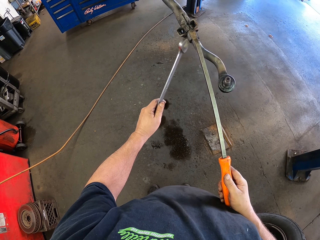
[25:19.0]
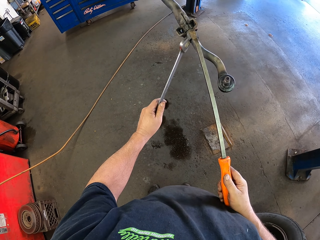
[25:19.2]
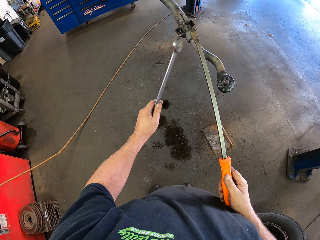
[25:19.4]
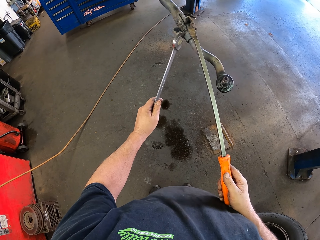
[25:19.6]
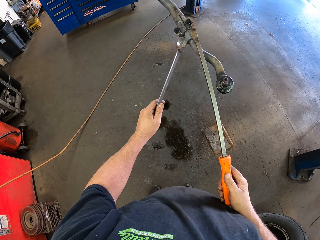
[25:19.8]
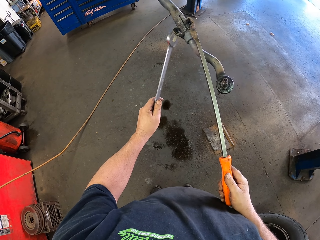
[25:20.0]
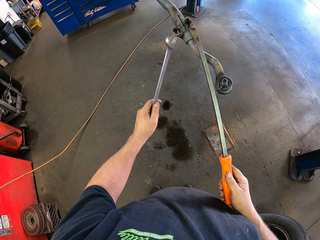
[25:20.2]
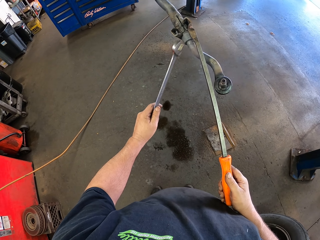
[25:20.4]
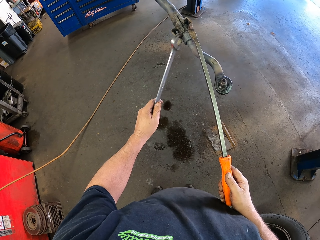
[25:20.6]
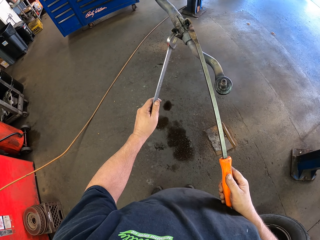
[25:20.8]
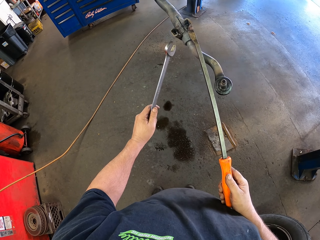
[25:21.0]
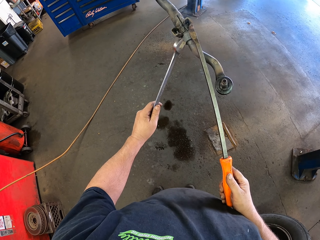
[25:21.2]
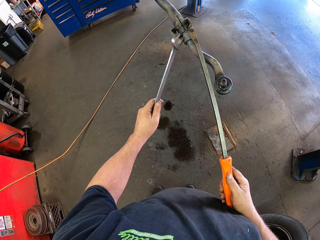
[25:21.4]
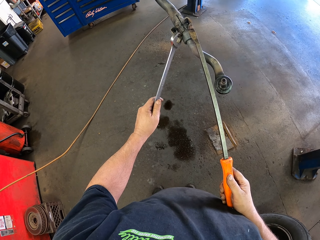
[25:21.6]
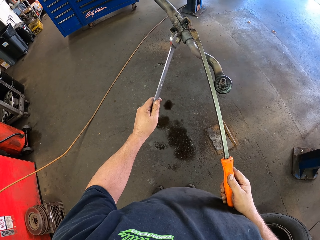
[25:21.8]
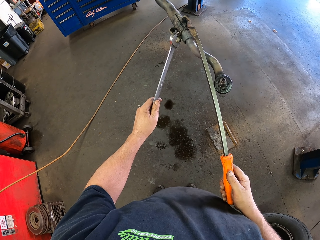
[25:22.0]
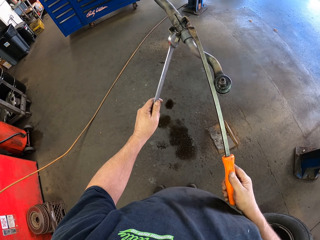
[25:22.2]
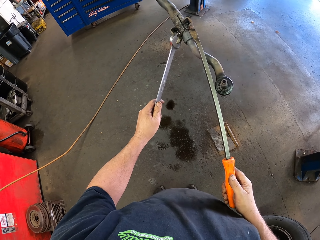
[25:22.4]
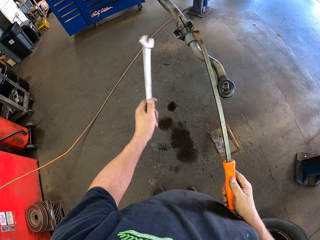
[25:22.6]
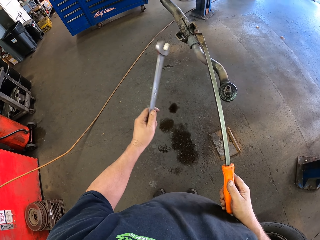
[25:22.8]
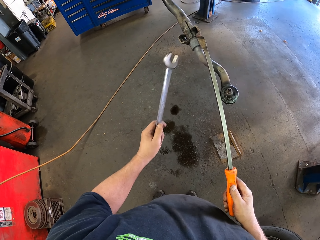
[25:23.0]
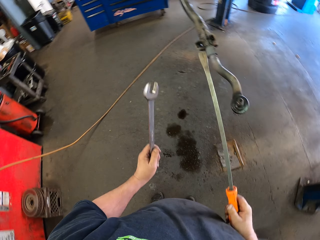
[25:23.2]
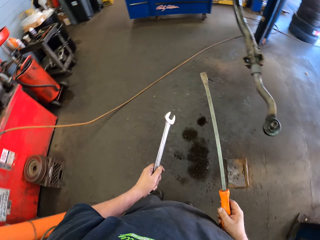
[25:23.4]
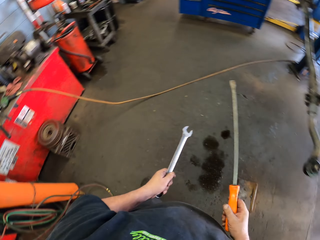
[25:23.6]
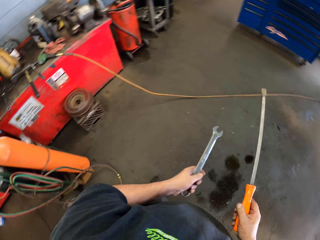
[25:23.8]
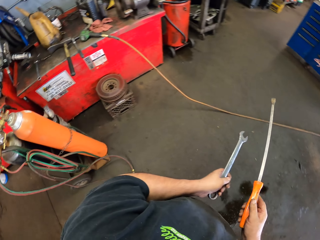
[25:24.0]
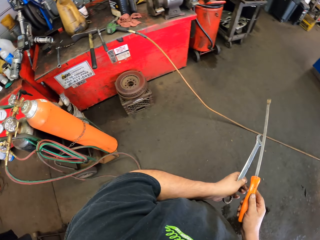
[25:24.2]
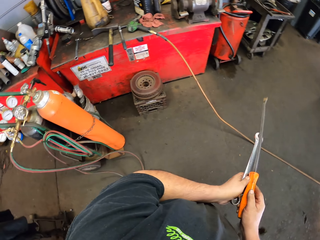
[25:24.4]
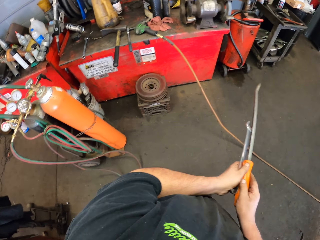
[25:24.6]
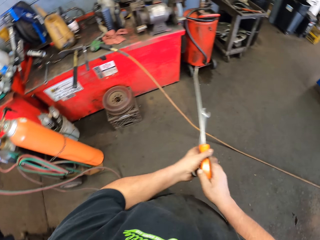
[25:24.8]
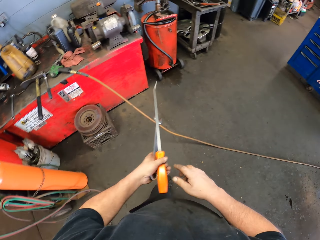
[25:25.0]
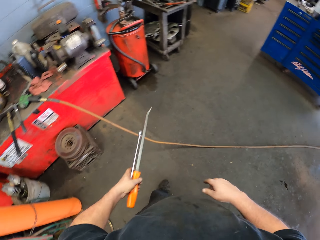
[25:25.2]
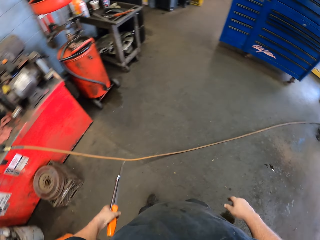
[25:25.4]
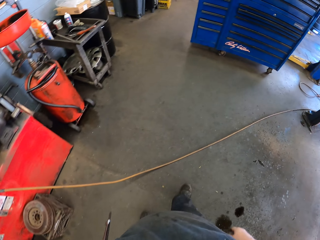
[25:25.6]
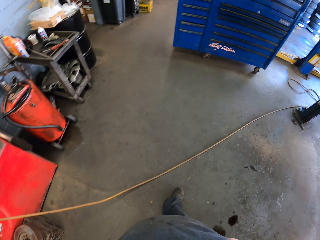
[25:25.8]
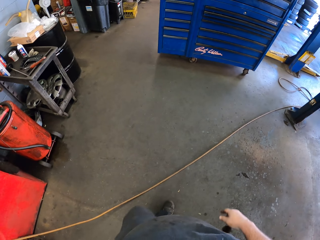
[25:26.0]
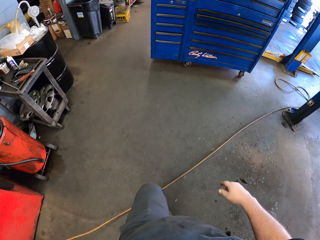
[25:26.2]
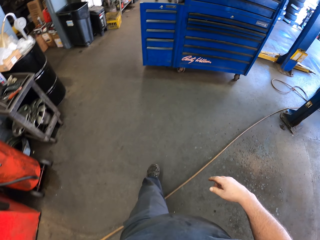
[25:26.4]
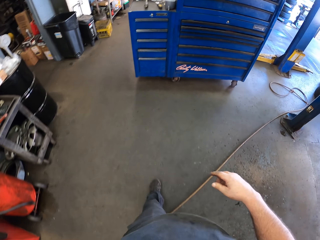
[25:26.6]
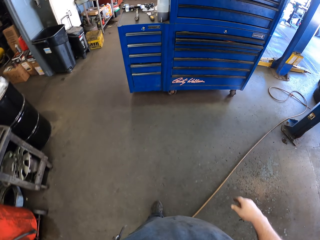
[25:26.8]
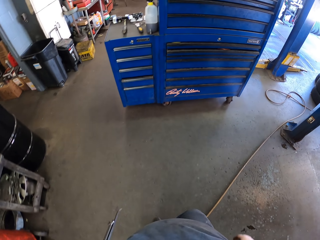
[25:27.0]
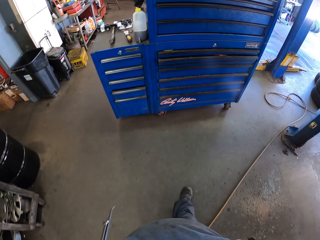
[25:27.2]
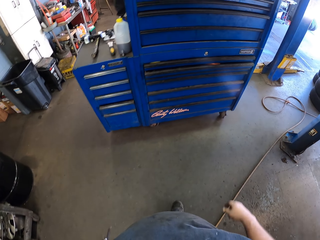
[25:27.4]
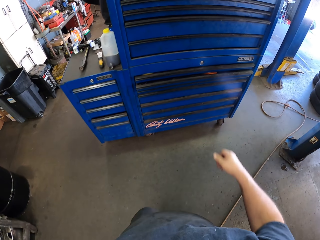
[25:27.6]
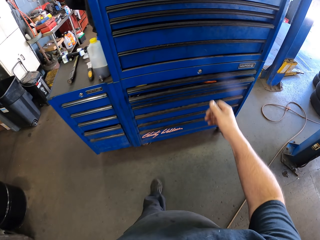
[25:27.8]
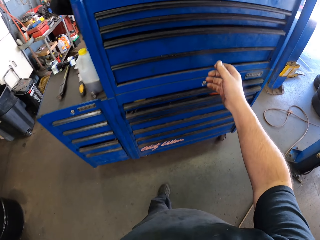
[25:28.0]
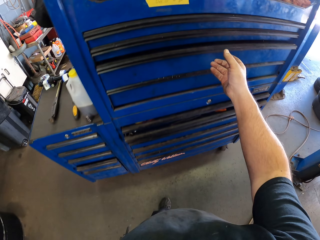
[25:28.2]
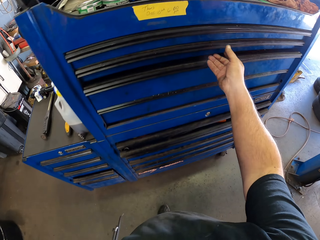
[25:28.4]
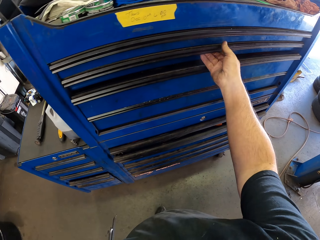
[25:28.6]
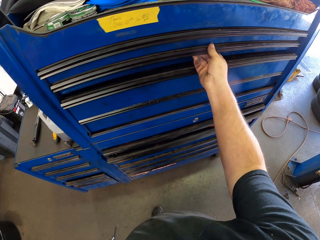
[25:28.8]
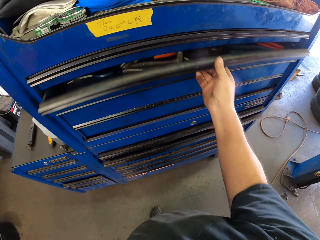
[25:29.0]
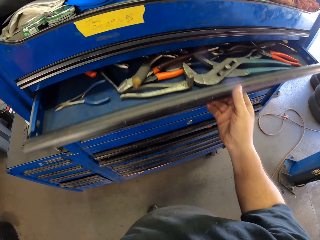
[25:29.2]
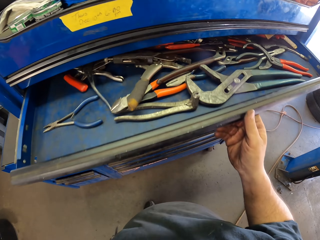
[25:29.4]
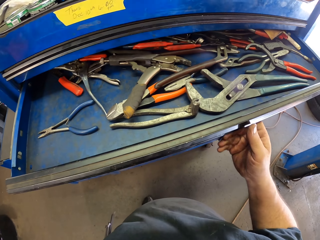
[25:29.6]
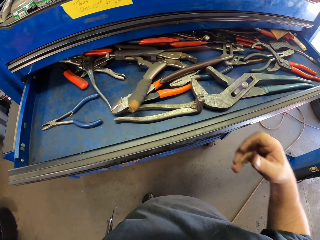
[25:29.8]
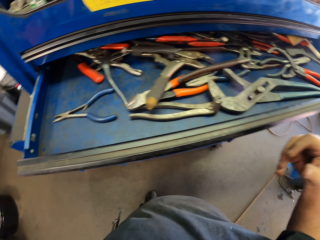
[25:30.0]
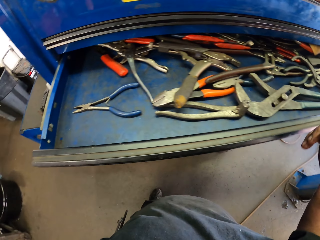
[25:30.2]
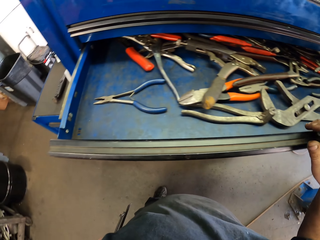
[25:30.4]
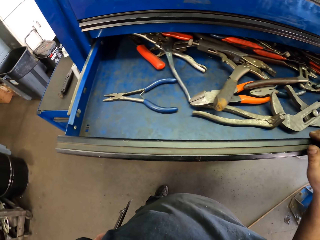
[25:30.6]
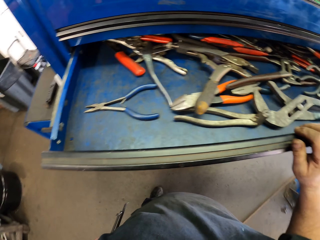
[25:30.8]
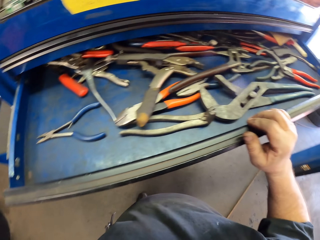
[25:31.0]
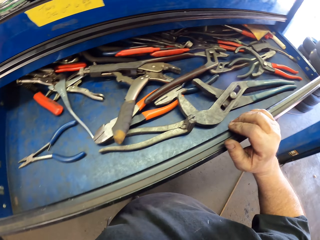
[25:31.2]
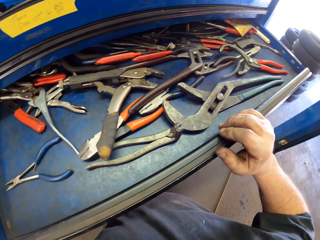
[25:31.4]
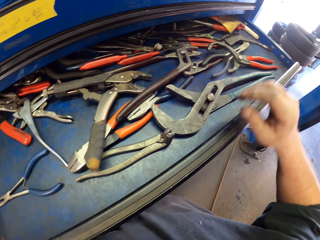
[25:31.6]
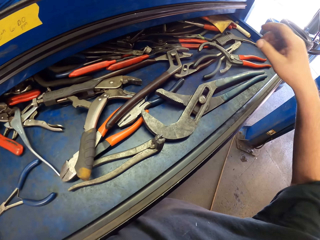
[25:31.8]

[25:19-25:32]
The camera wearer removes the stabilizer bar bushing. They turn around beside the car lift. They put the iron bar on the left hand. They walk in the garage. They pull the toolbox drawer.

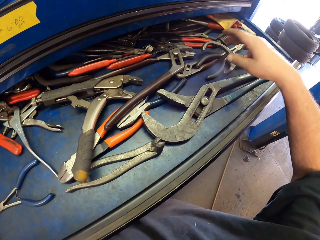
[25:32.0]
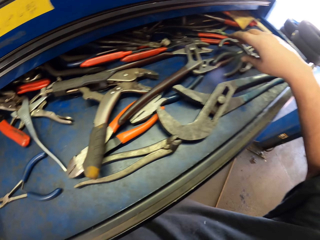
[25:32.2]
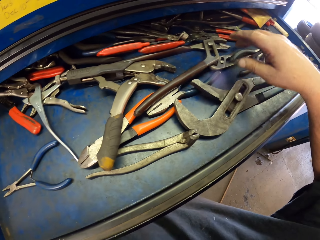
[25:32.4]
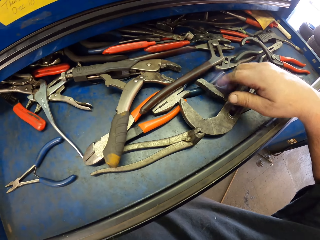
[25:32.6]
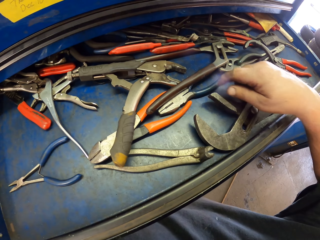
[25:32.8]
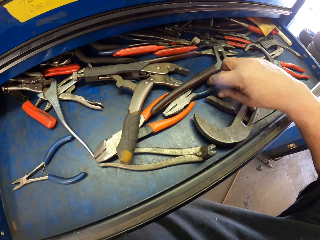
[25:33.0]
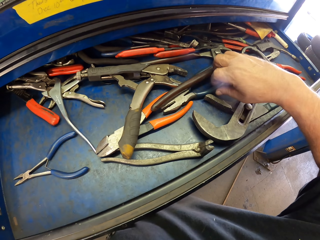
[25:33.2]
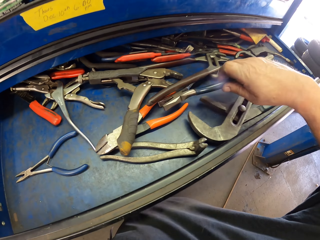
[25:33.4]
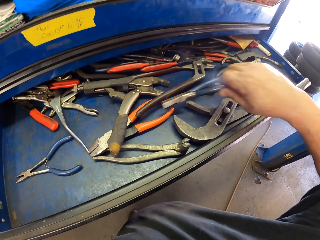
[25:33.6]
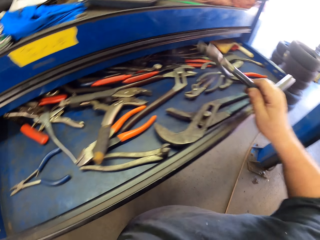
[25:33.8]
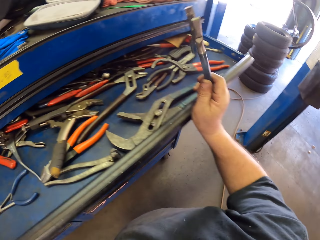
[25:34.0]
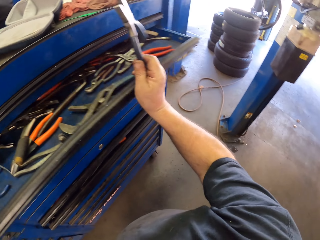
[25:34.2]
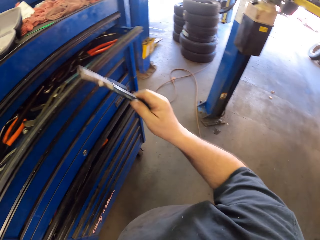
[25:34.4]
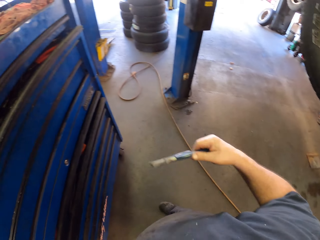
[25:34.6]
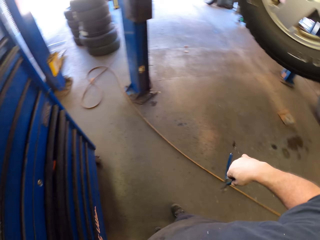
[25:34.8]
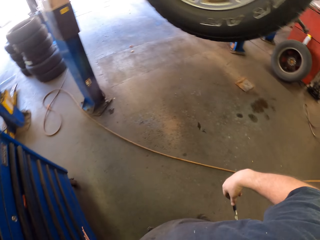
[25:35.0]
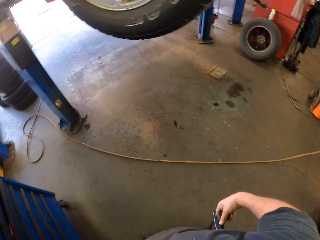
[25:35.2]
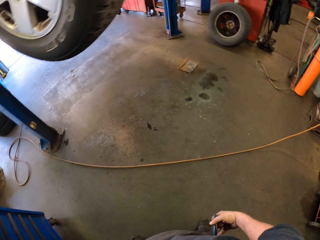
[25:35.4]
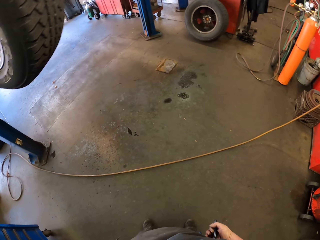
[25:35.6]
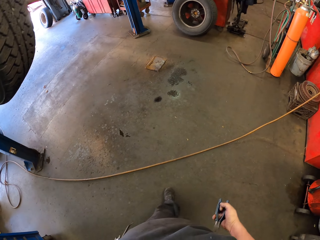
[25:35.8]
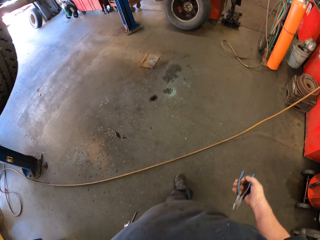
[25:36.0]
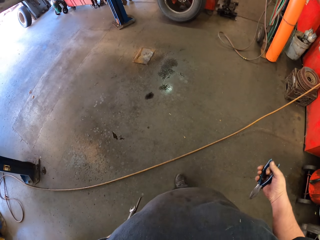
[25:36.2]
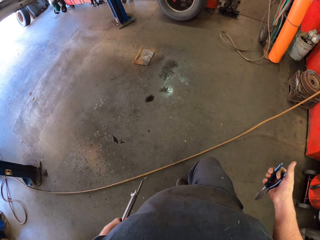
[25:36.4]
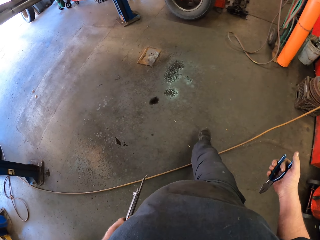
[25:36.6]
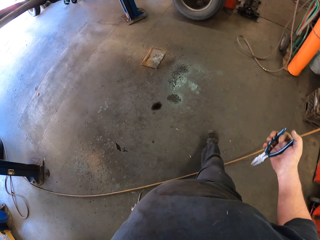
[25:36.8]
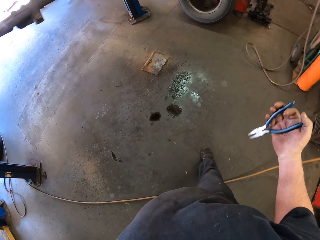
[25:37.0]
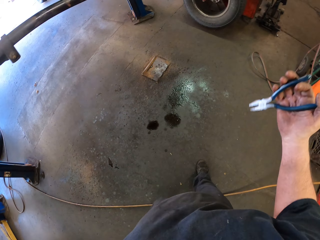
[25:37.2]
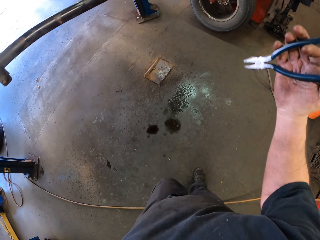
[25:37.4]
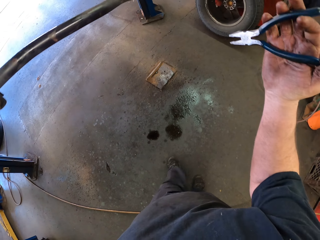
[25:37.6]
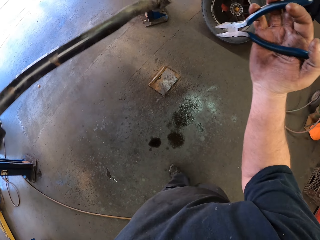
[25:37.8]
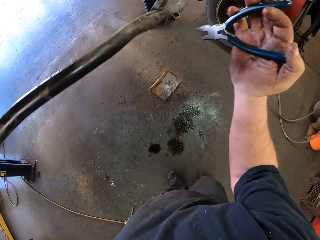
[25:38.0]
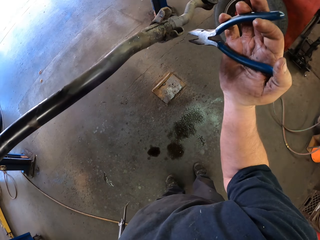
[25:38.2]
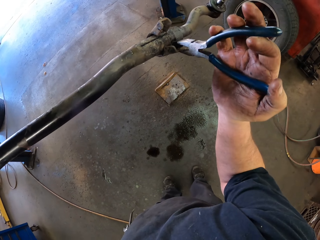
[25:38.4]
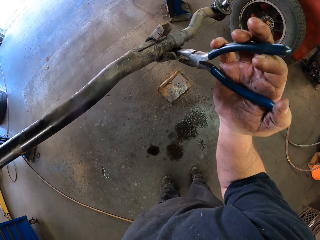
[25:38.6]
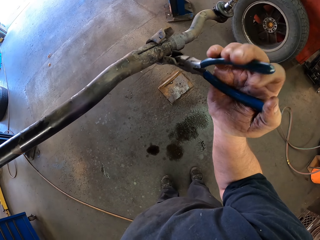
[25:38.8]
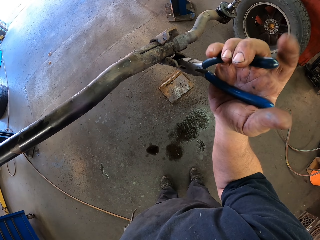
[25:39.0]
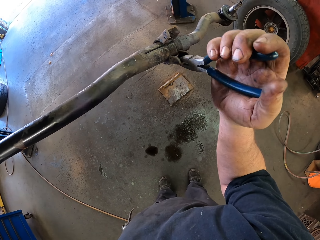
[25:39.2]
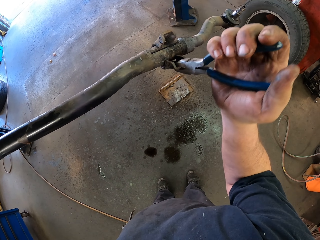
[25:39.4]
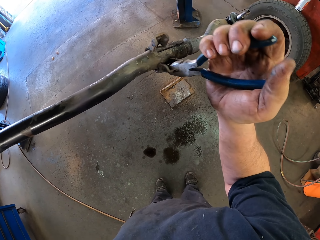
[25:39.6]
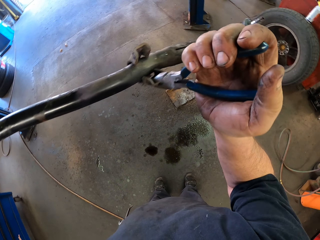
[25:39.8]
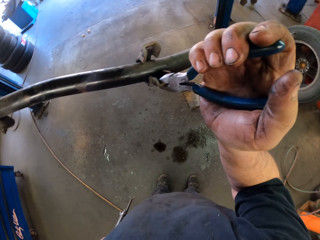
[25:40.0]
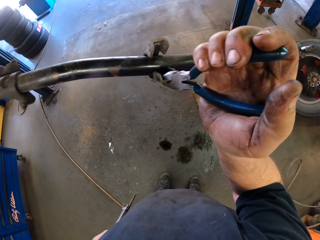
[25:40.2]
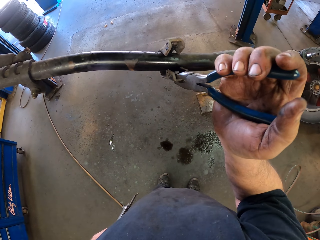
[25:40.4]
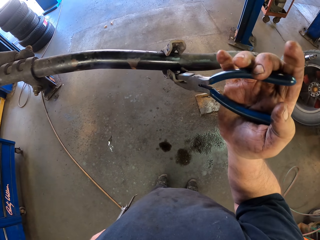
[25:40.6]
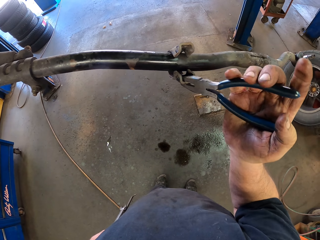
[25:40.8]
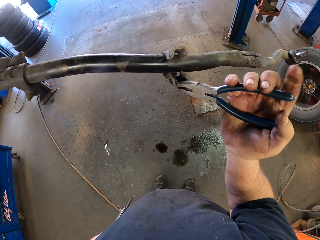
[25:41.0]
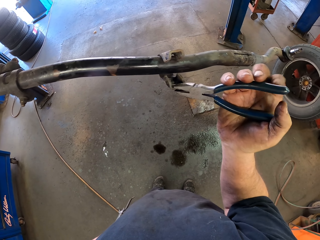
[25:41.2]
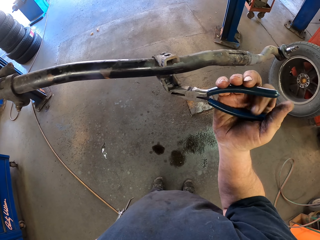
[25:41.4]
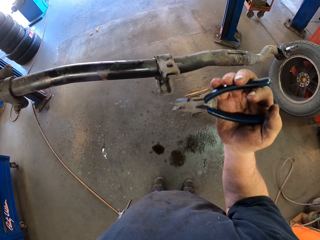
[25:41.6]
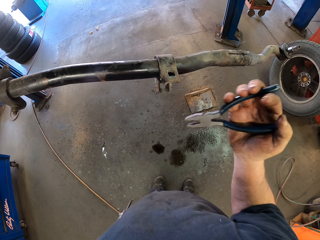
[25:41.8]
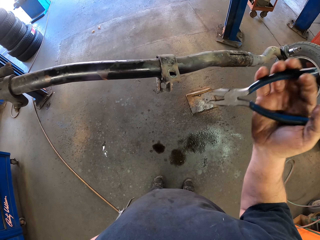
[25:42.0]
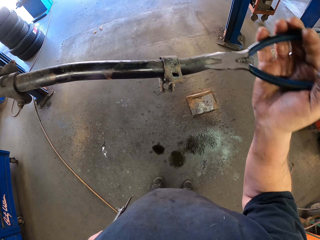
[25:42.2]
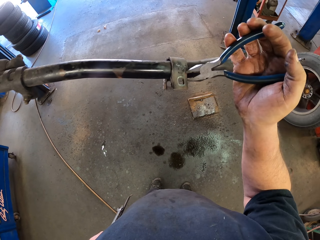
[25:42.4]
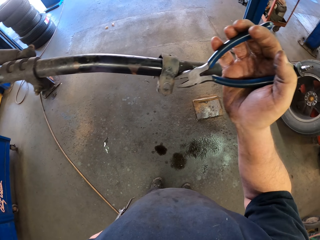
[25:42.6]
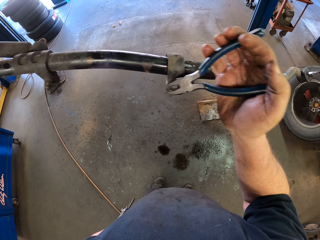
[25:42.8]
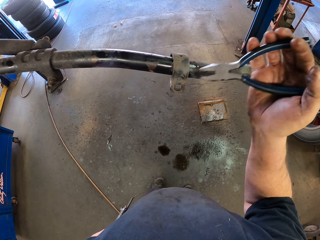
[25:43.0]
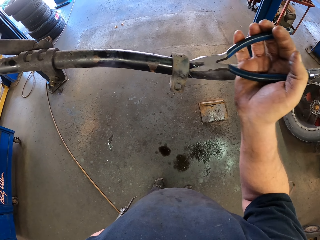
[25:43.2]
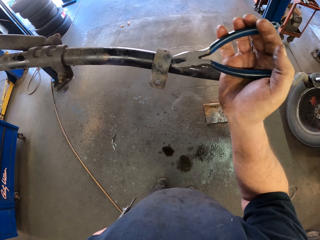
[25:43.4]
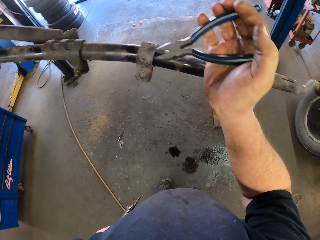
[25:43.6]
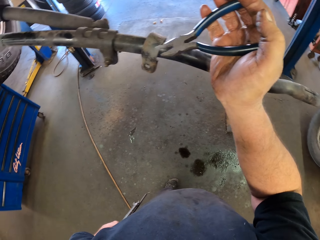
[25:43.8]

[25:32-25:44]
The camera wearer takes the pliers. They push the toolbox drawer. They turn around. They walk in the garage. They hold a clip with the pliers. They move the clip on the metal with the pliers.
